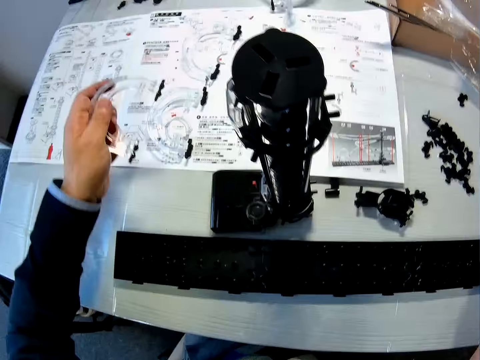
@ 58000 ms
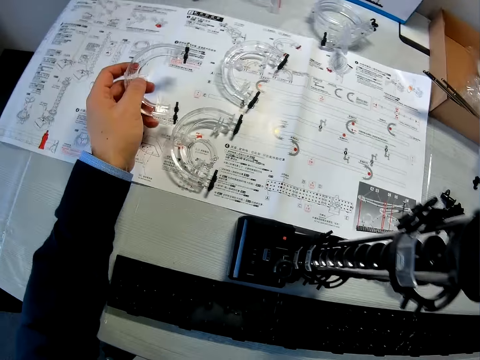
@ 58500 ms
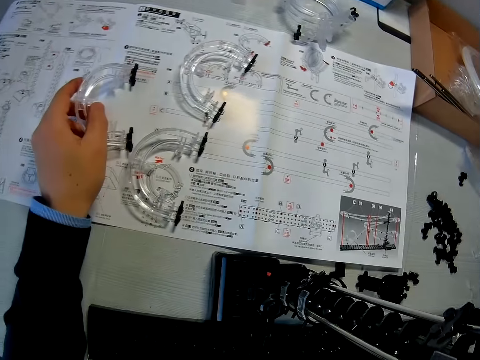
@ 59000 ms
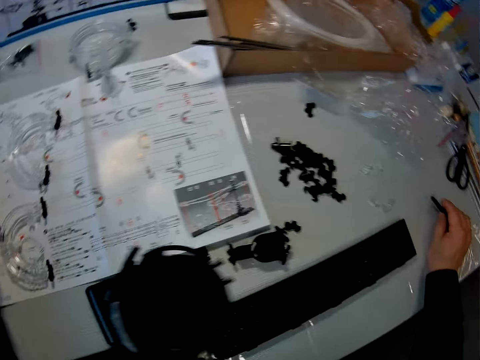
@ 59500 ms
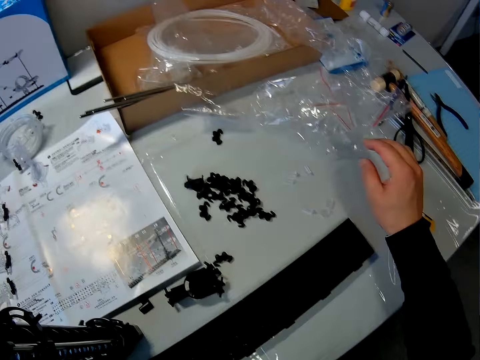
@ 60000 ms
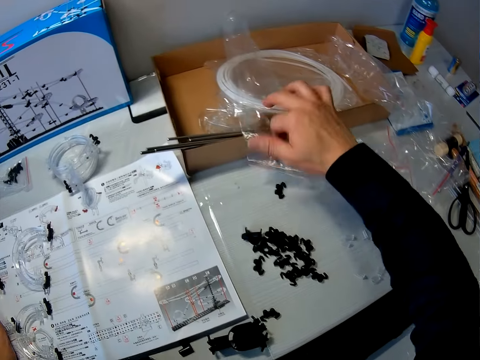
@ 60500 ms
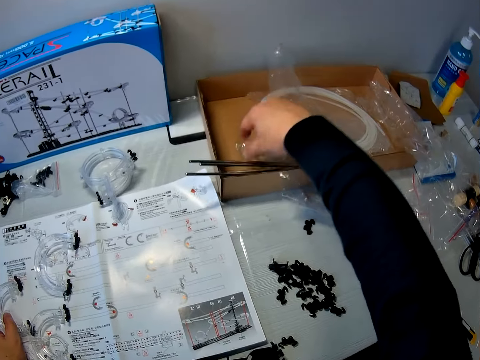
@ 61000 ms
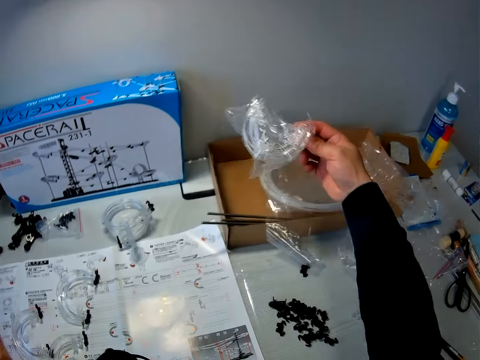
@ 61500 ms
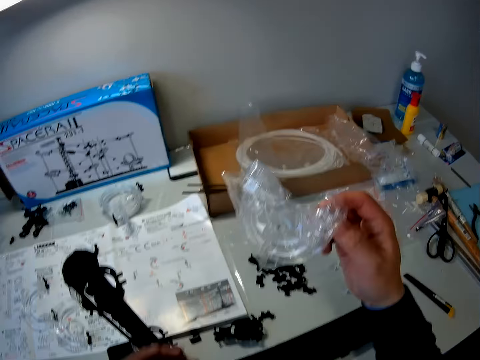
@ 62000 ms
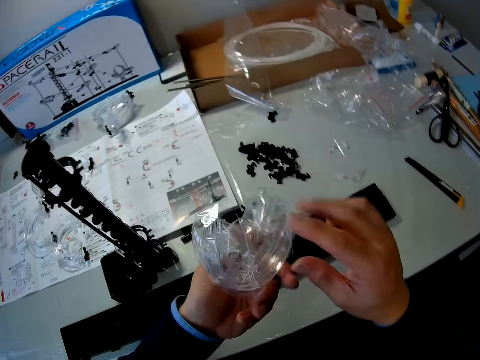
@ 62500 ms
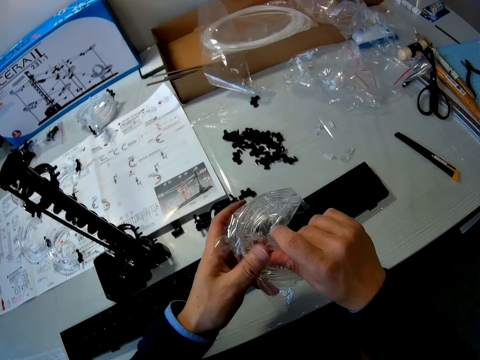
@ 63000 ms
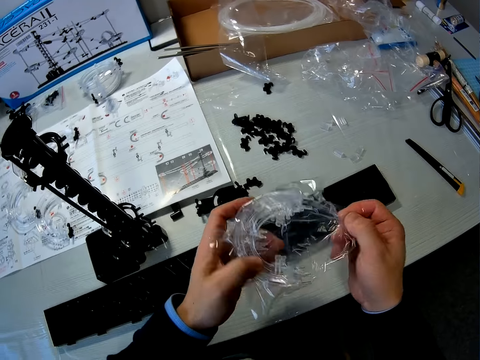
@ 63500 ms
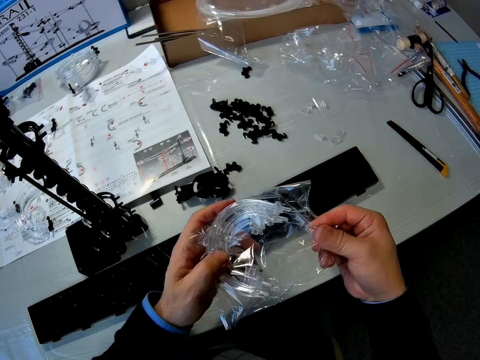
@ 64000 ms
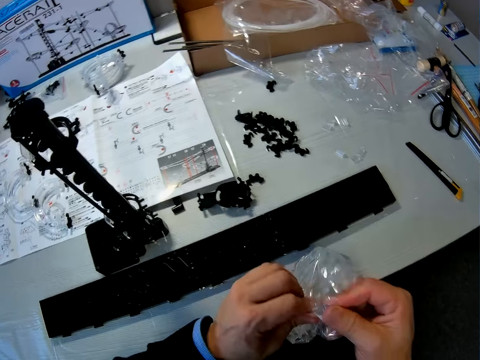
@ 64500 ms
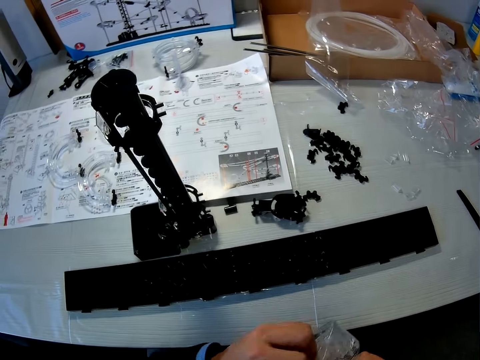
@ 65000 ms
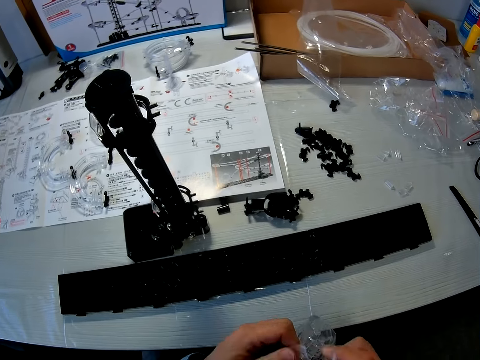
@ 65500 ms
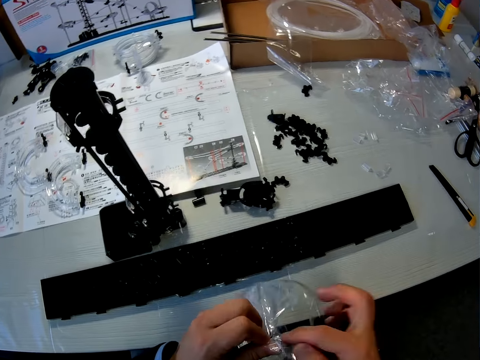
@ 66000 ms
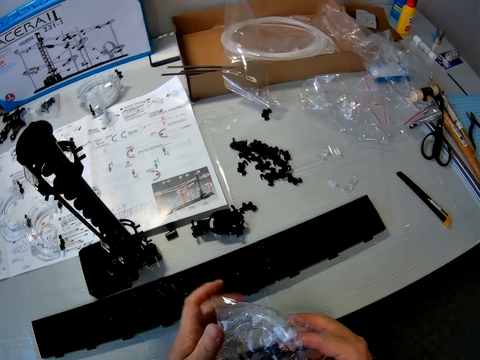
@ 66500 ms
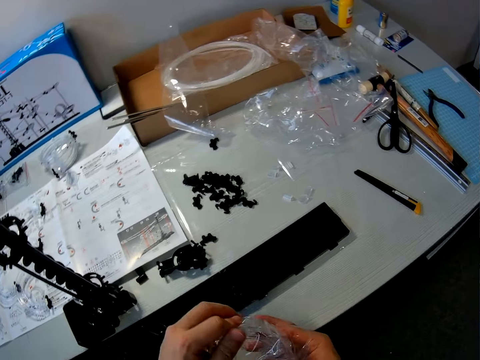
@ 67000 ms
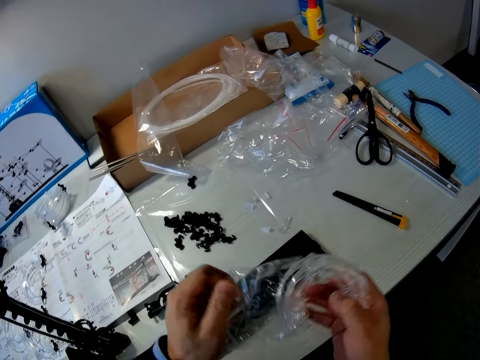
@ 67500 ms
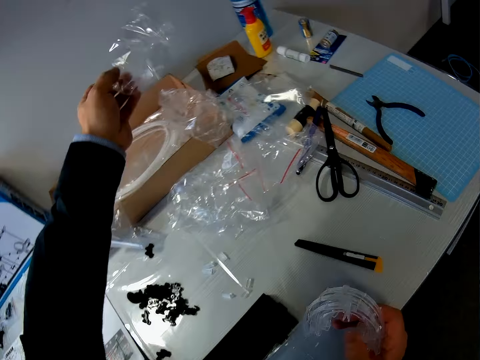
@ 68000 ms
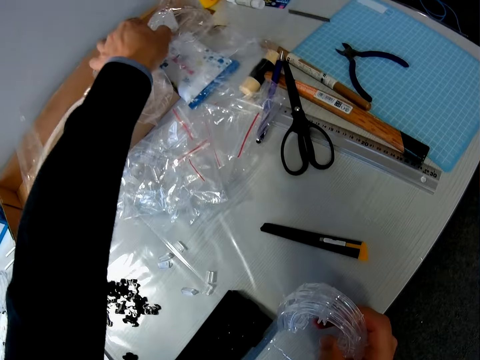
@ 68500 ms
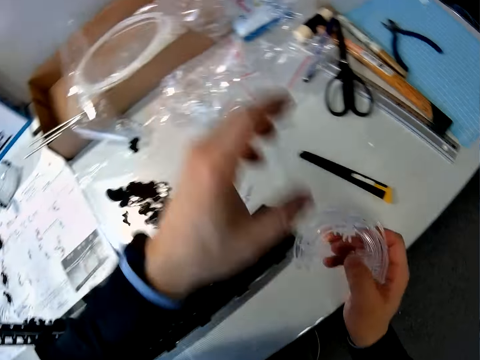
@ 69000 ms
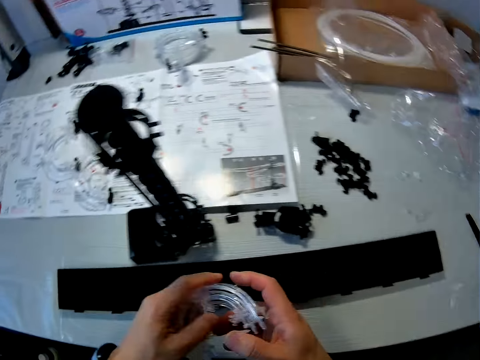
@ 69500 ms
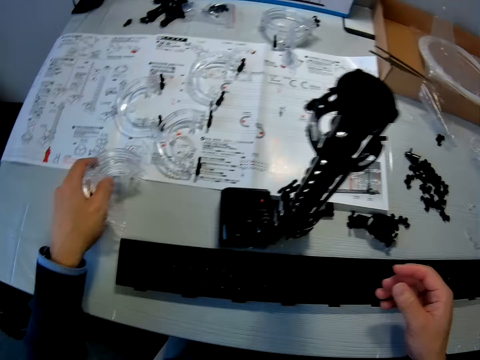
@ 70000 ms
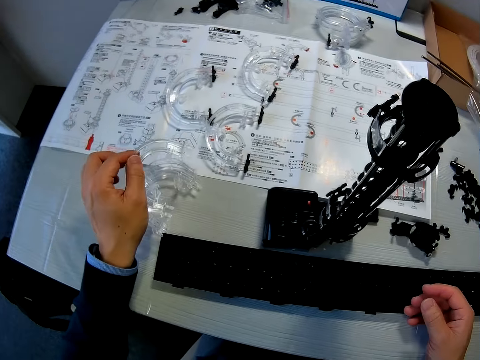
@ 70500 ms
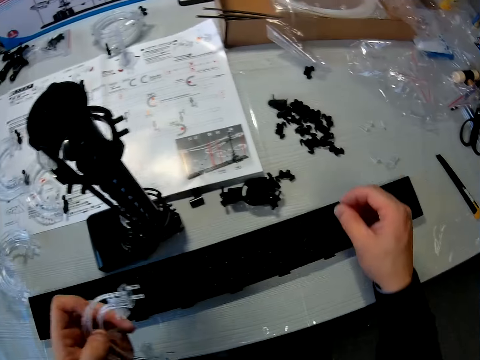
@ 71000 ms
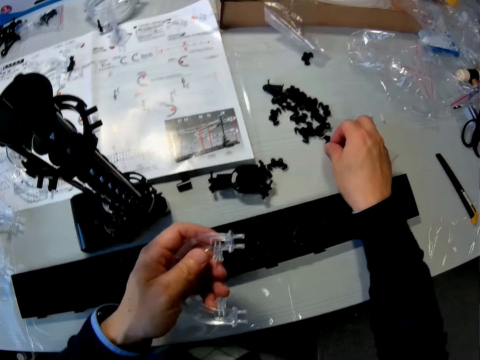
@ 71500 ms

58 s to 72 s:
The camera wearer drops the piece of the mechanical model in his left hand on the mechanical model chart on the table. He picks a plastic adjustable wrench. He drops the adjustable knife on the table with his right hand. He picks a piece of the mechanical model or spare part bag from the table with his right hand. He switches the spare part bag to the other hand. He removes the pieces of the mechanical model from its pack with his hands. He opens the spare part bag. He drops the pack on the table with his left hand. He passes the pieces of the mechanical model from his right hand to his left hand. He drops a piece of the mechanical model in his left hand on the table. He picks a corner.

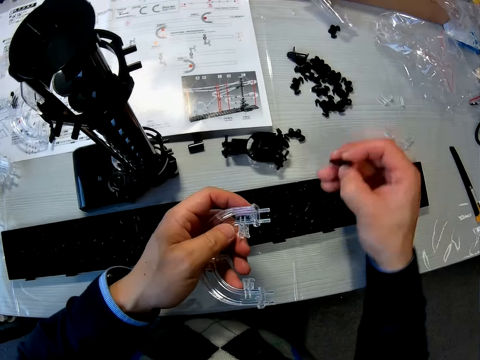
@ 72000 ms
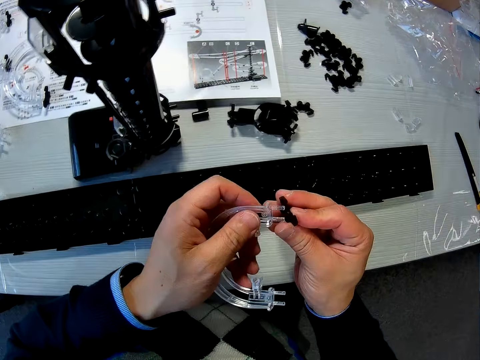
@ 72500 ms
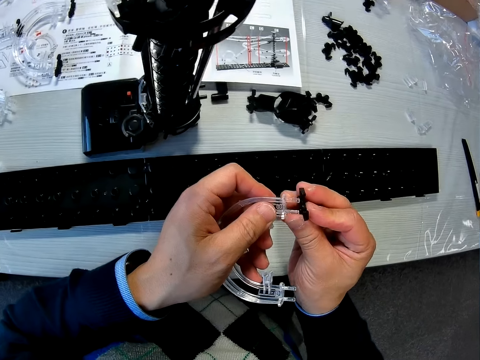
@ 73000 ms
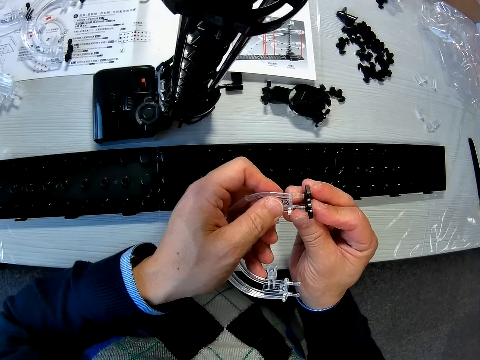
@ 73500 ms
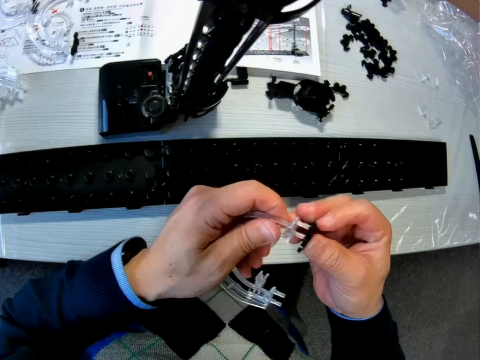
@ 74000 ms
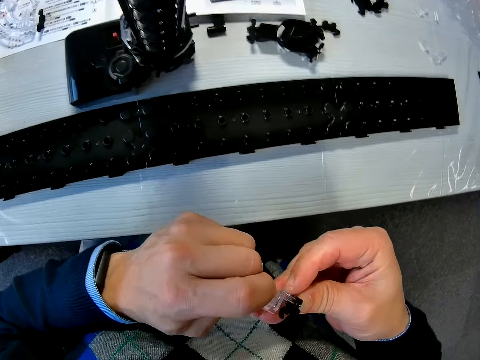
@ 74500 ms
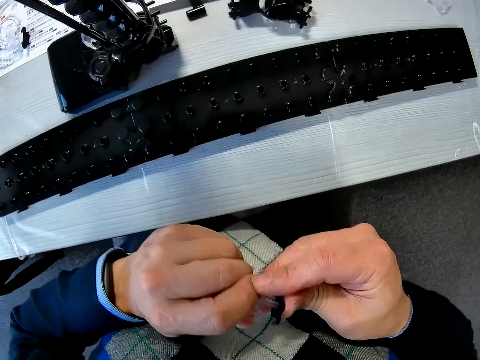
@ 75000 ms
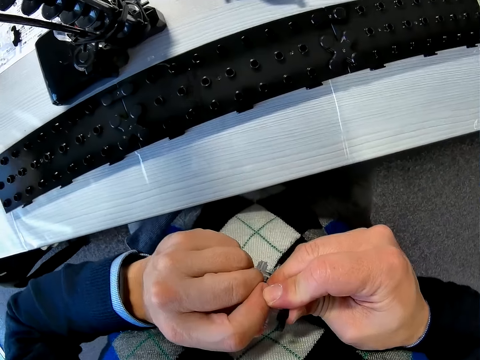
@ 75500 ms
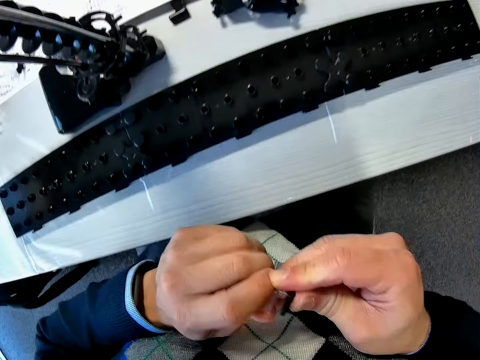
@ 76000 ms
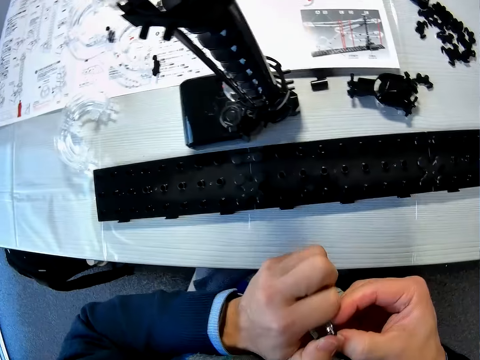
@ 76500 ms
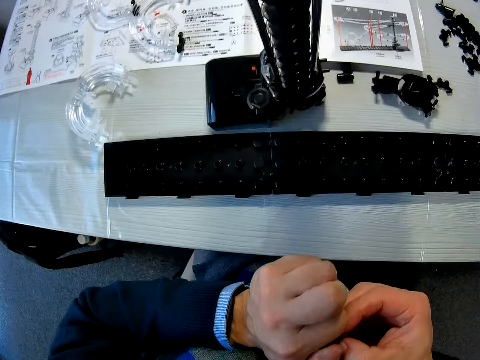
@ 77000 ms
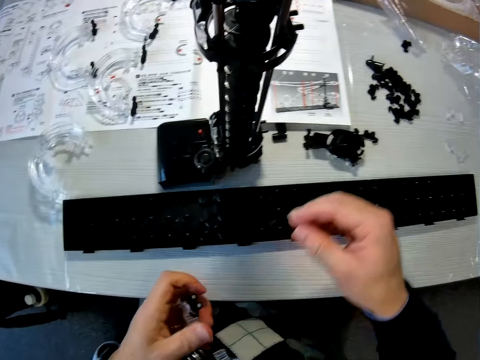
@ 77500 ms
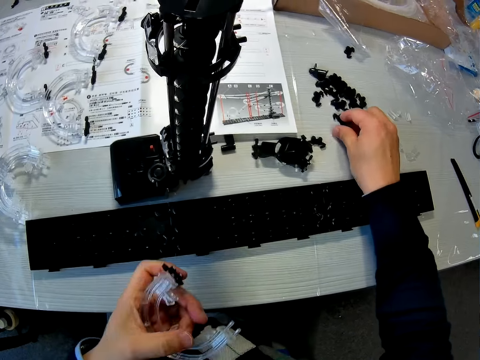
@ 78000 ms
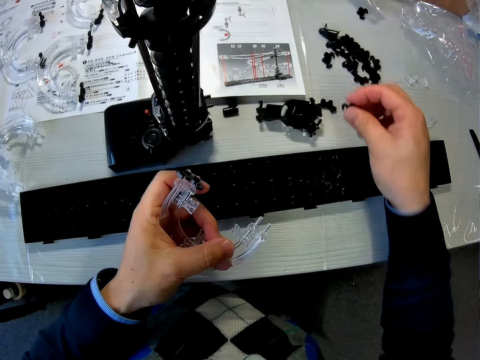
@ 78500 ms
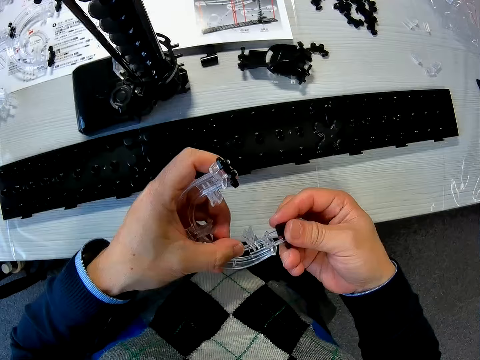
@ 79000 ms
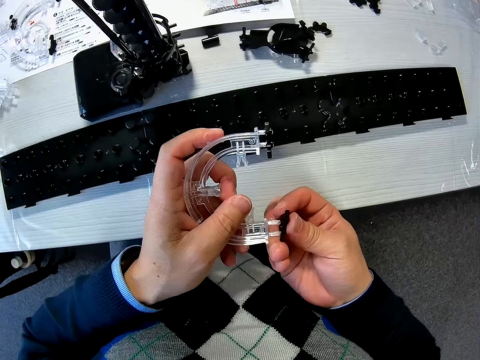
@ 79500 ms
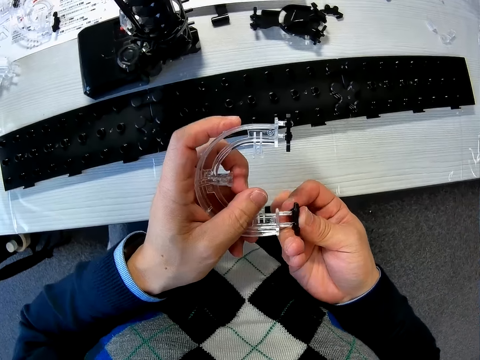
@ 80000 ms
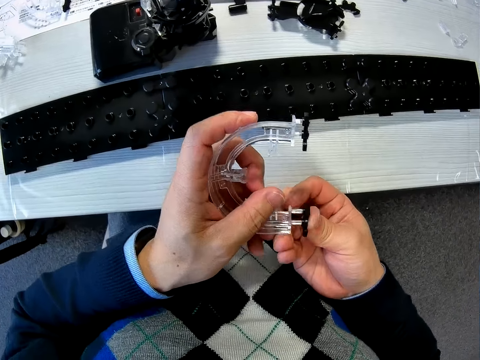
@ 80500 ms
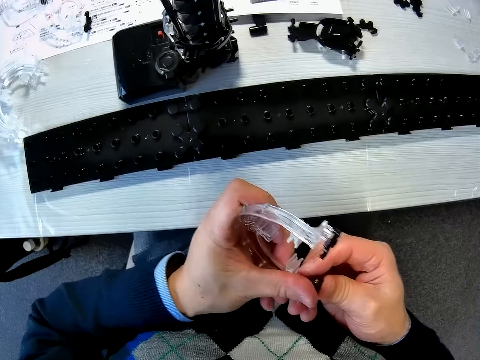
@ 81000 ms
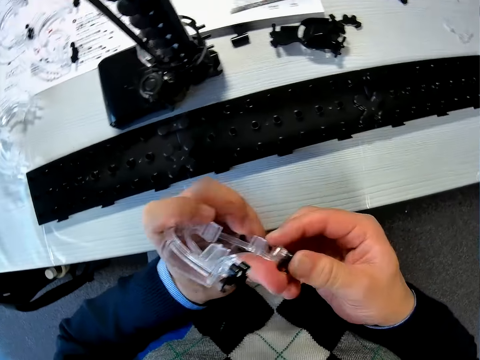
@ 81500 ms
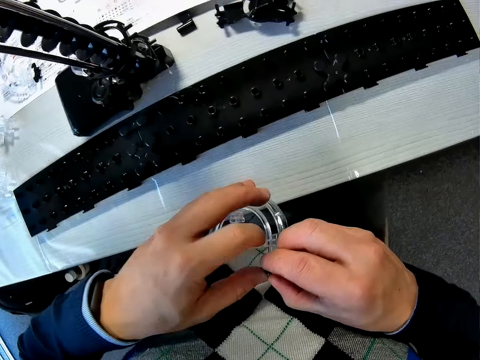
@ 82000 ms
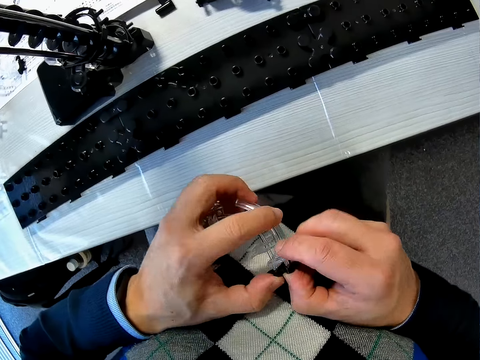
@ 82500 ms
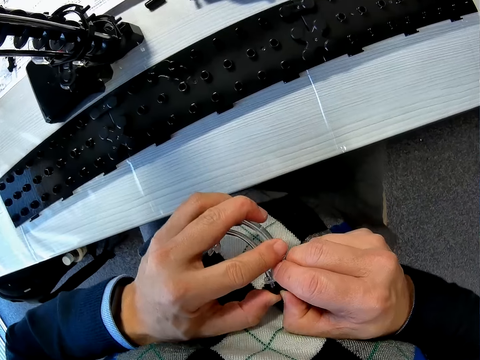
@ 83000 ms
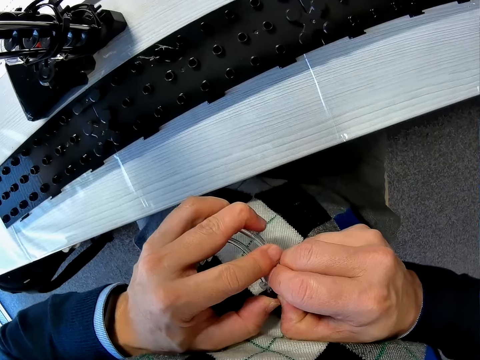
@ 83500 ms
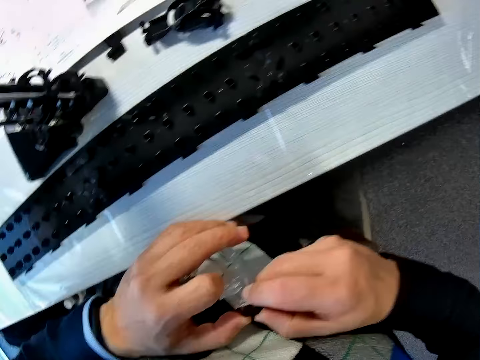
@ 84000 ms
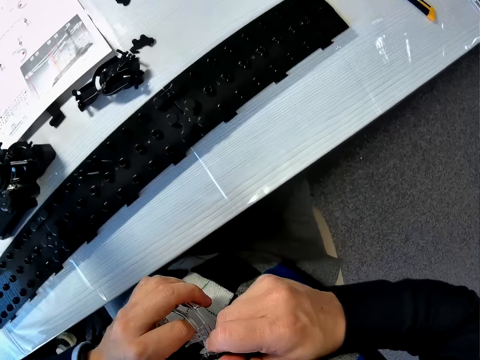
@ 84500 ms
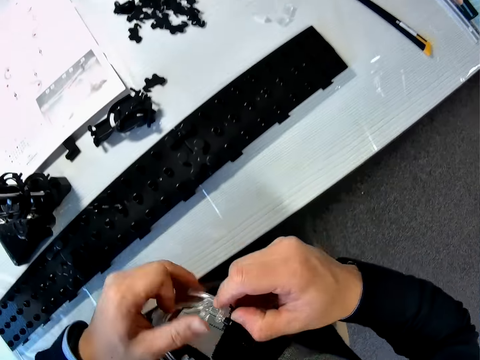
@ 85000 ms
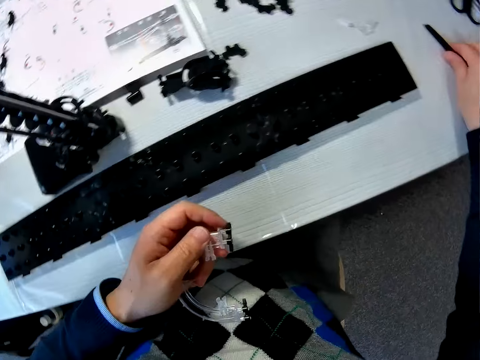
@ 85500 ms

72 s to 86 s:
The camera wearer picks a piece of the mechanical model from the table with his right hand. He couples the piece of the mechanical model in his right hand to the piece of the mechanical model in his left hand. He sticks together a rail stand and a corner stand. He picks a piece of the mechanical model from the table with his right hand. He does so again. He fixes a rail stand on a corner. He sticks together the rail stand and a corner stand. He picks the adjustable knife from the table with his right hand.
